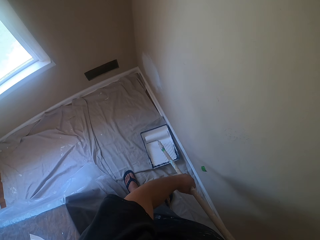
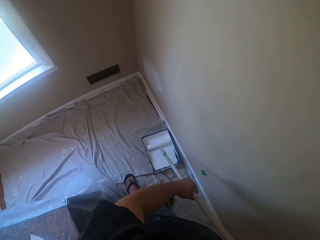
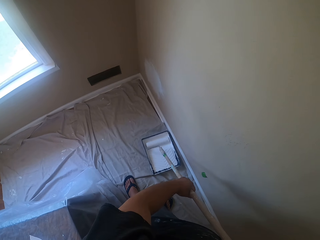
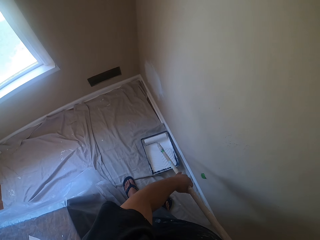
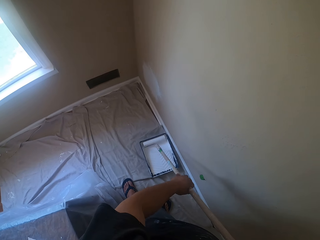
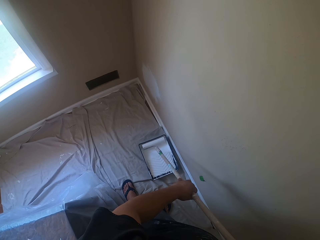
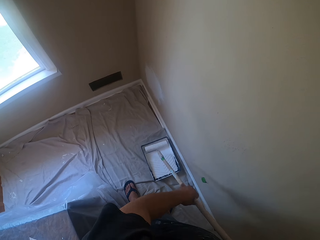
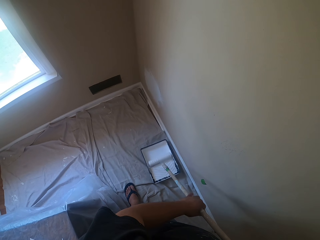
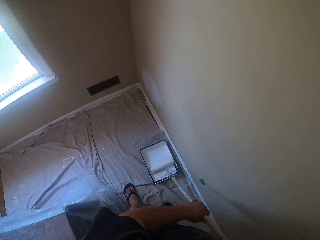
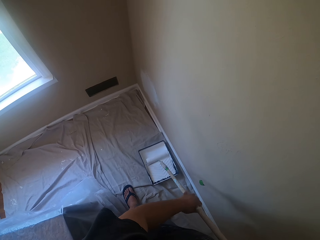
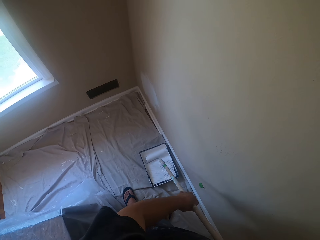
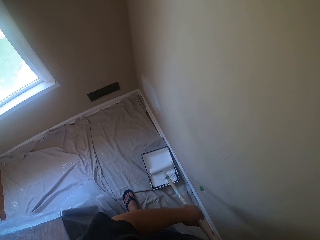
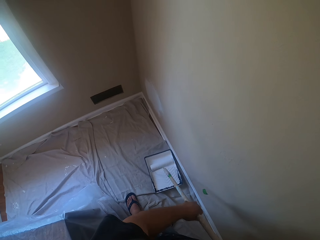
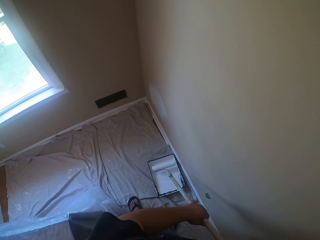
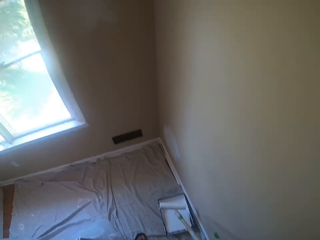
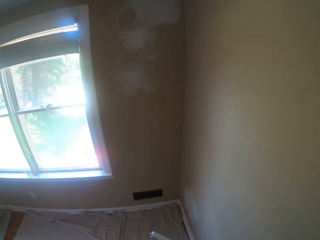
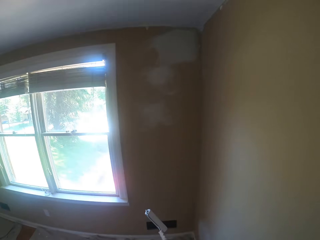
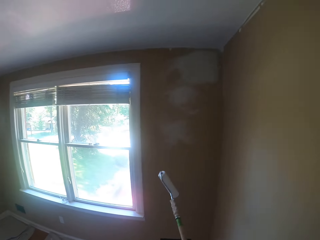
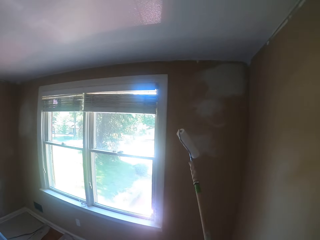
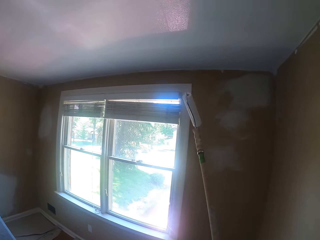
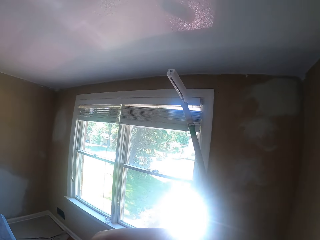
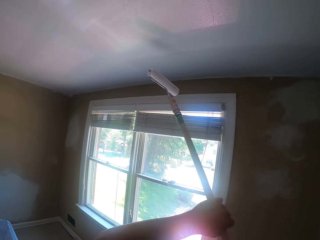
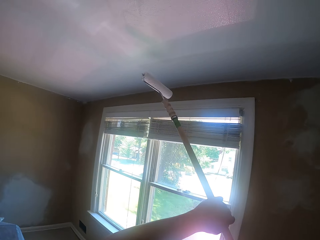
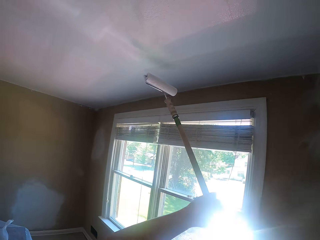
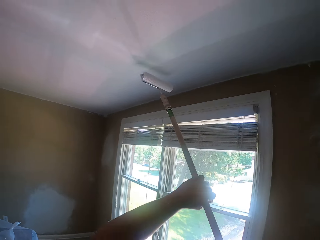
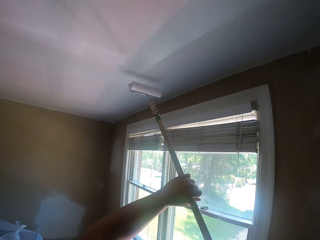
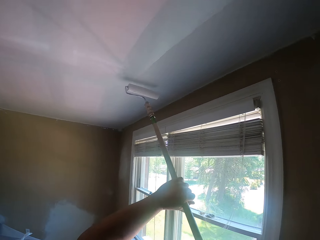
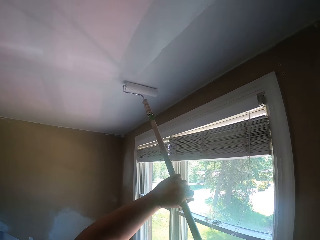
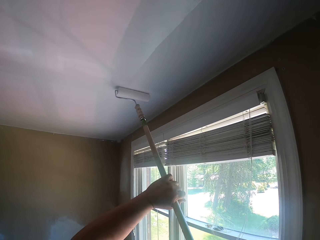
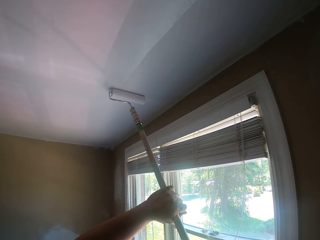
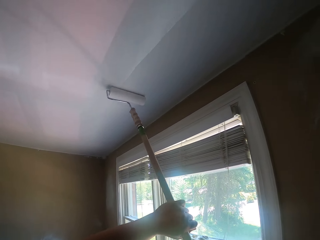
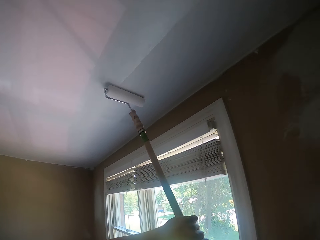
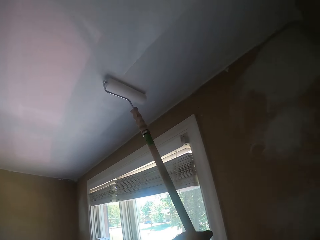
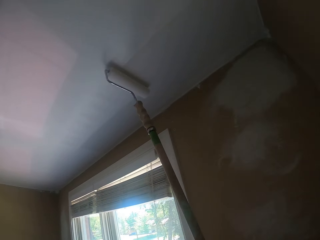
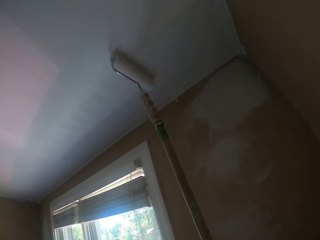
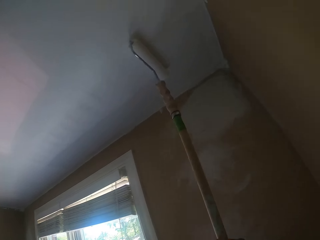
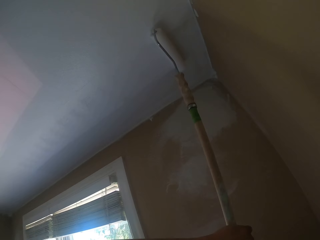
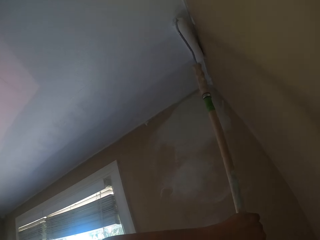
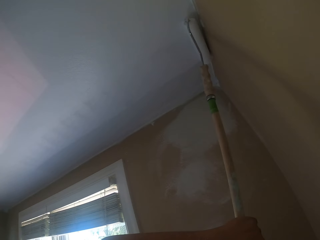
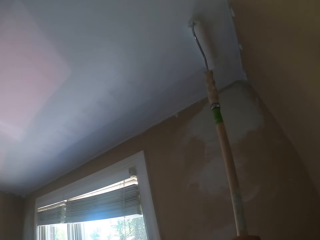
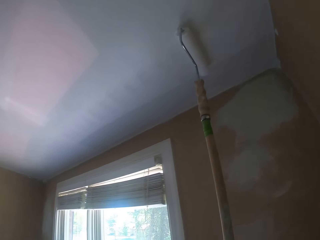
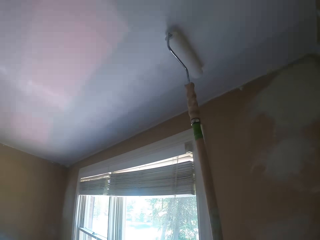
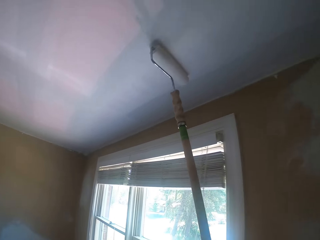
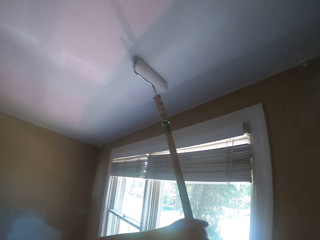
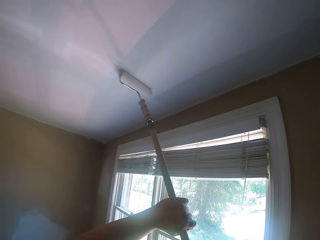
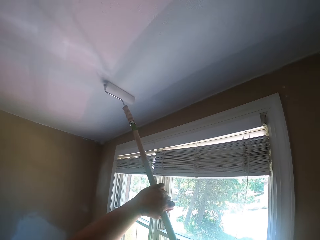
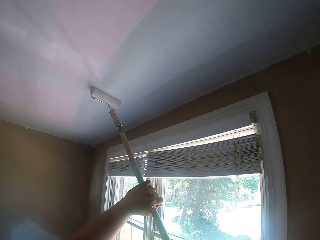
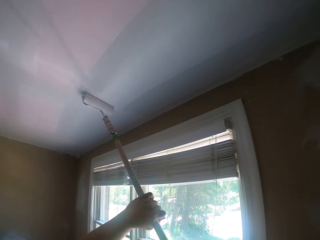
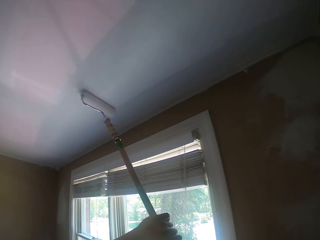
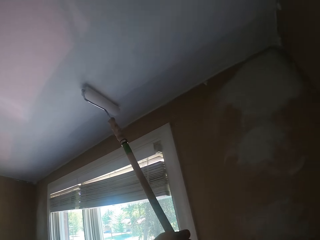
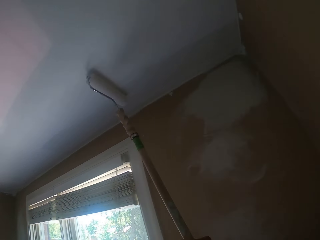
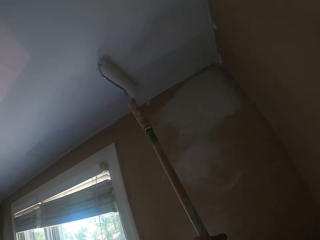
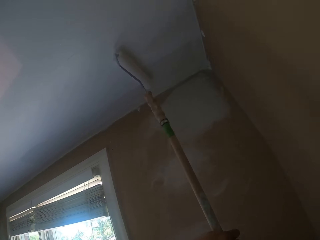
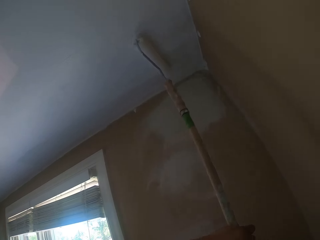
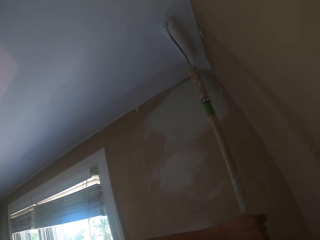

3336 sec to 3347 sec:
The camera wearer lifts up the paint roller off the paint tray to the ceiling. They paint the ceiling white with the paint roller.

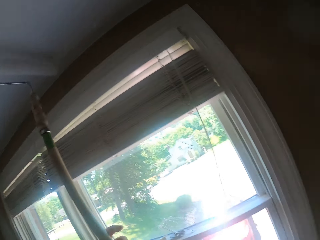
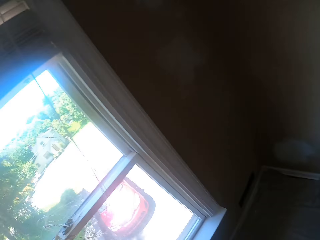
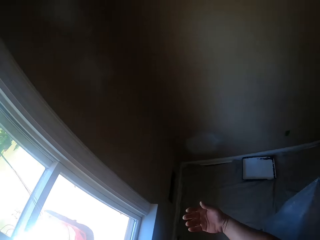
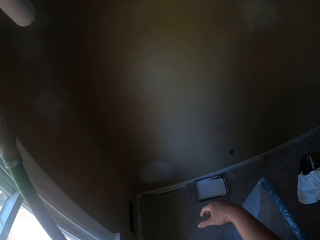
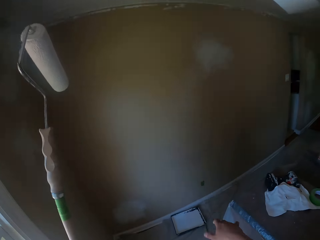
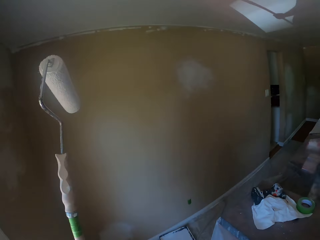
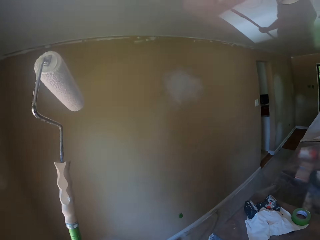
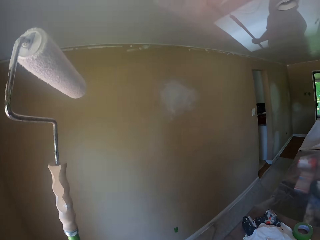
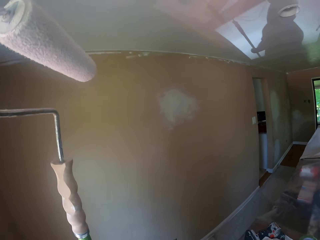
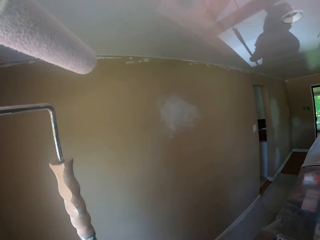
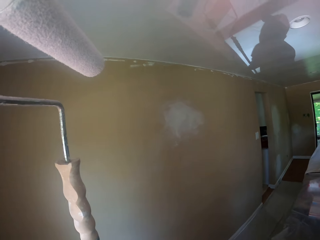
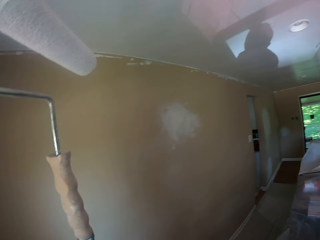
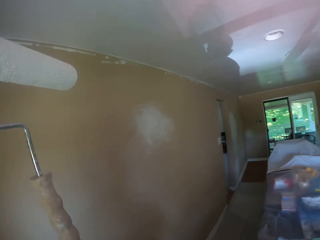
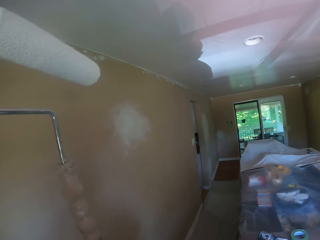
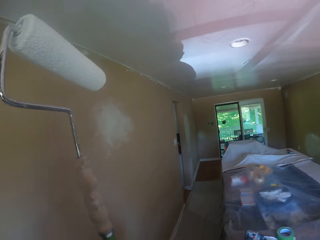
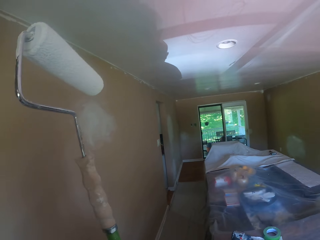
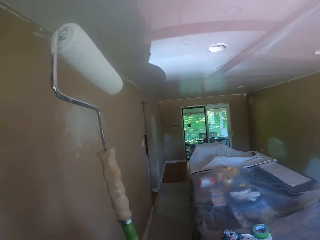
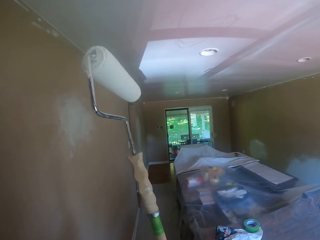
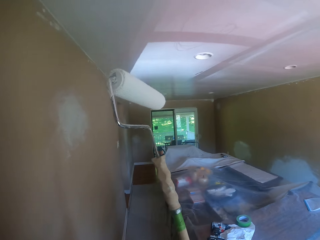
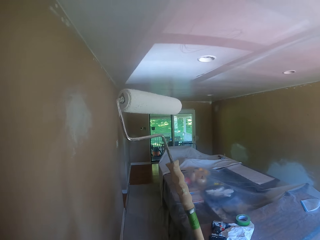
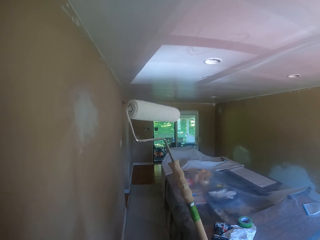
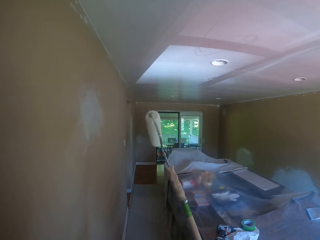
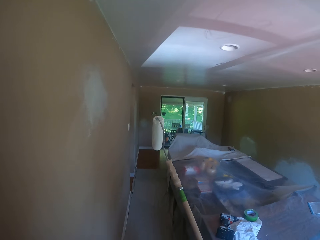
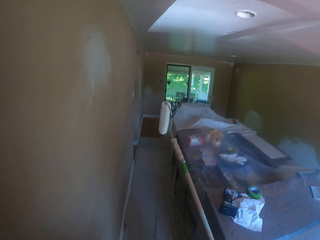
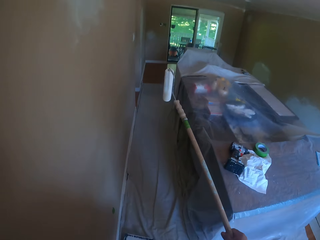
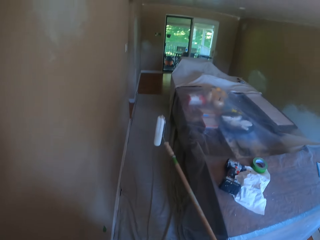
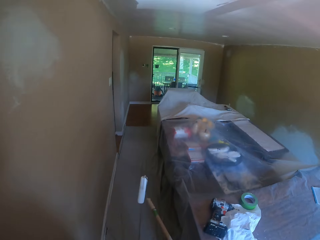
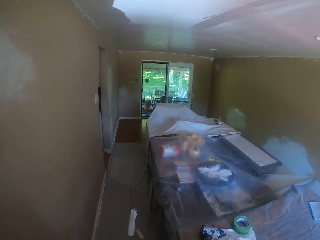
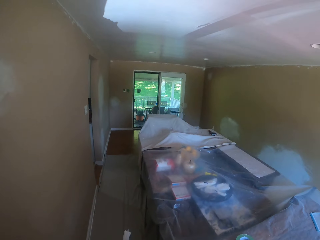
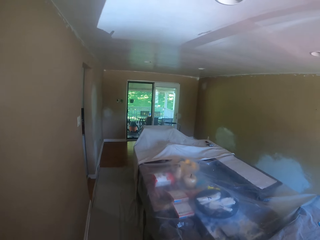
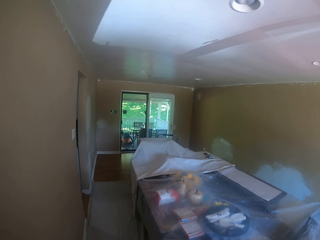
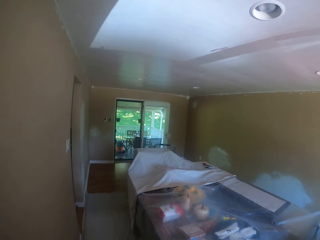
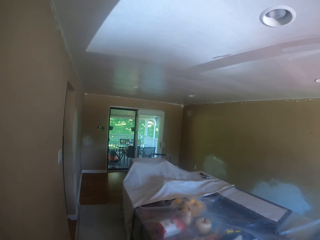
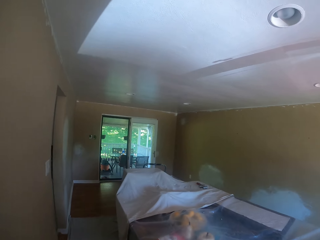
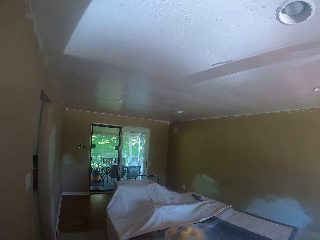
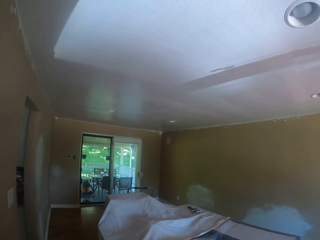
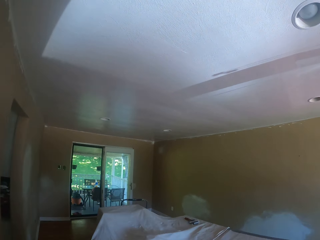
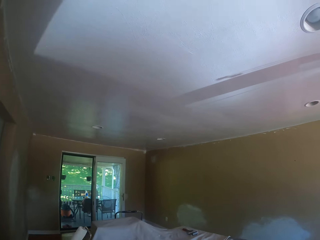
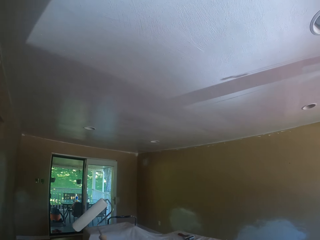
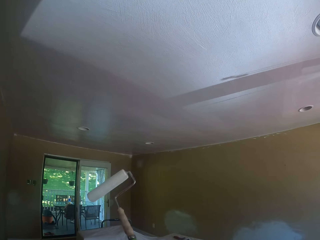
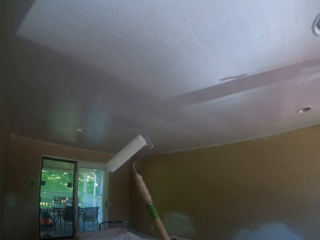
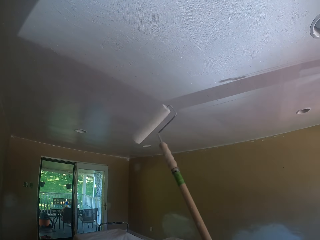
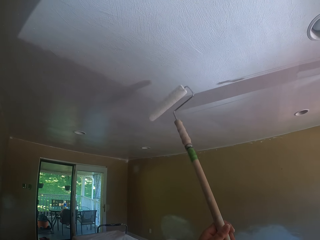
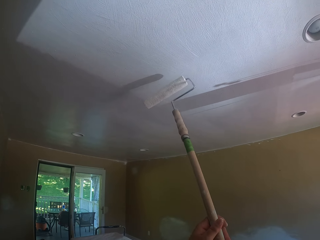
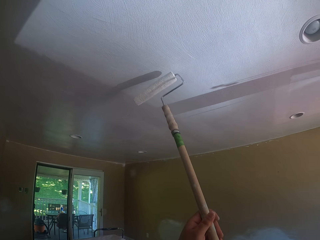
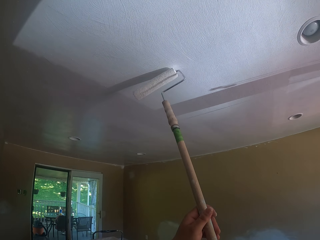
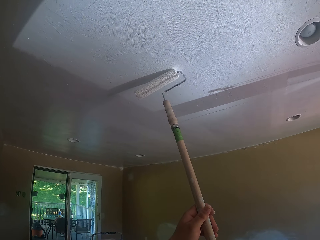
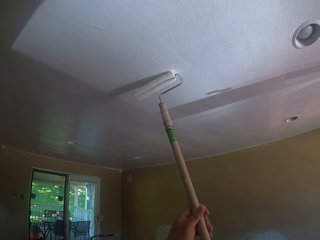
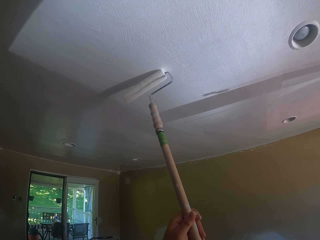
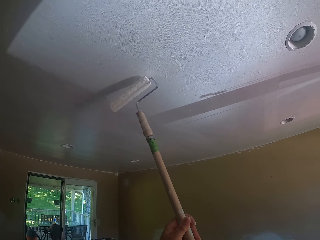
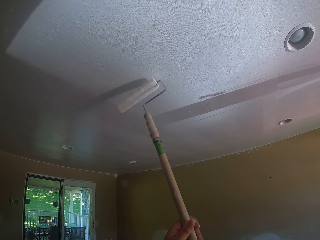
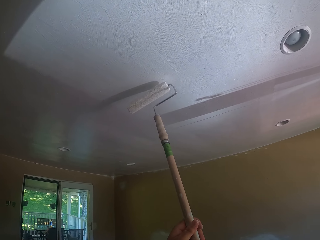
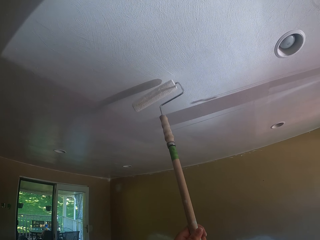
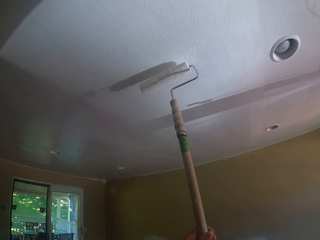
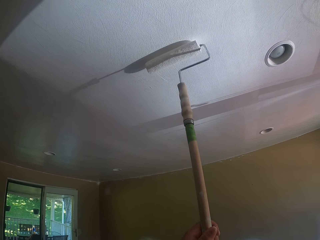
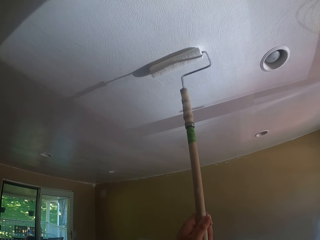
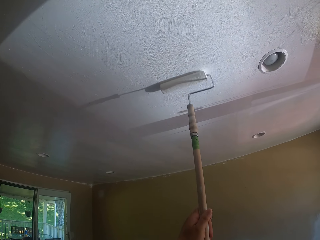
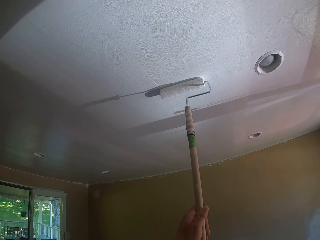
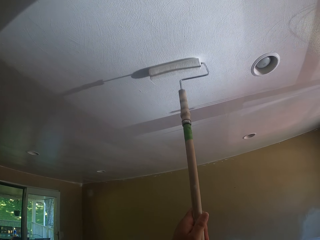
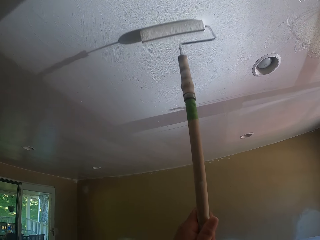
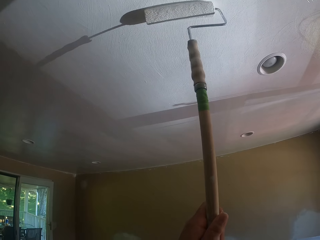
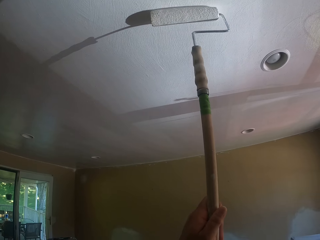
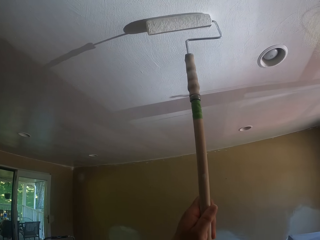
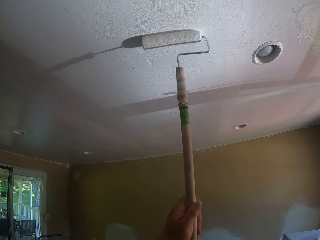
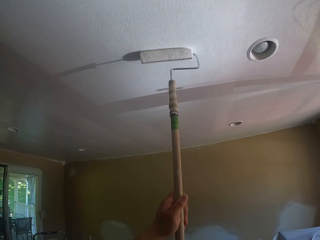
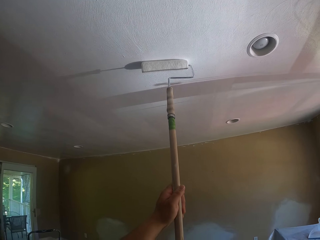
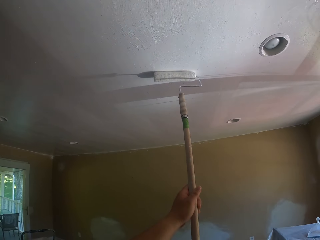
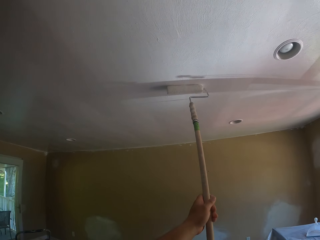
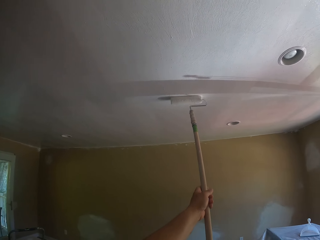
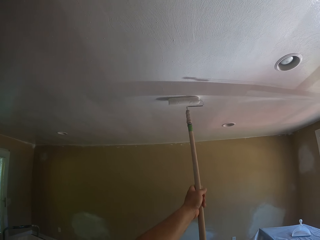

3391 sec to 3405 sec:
The camera wearer pulls the roller brush or paint roller off the ceiling. They walk around the house. They lower the paint roller to the floor. They lift up the paint roller to the ceiling and paint the ceiling white with the paint roller.
